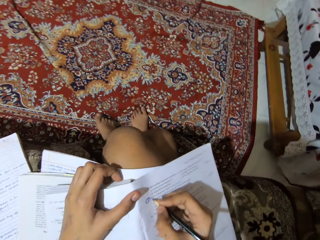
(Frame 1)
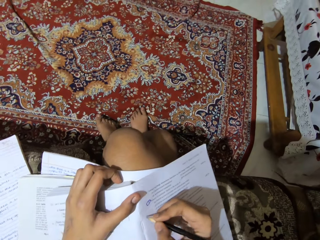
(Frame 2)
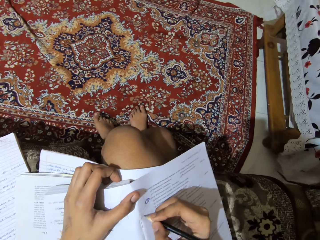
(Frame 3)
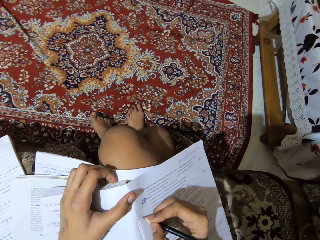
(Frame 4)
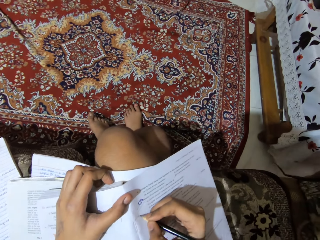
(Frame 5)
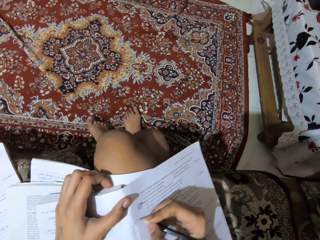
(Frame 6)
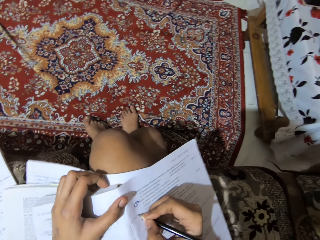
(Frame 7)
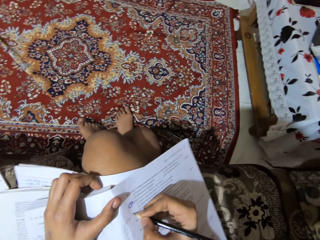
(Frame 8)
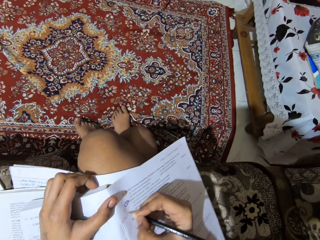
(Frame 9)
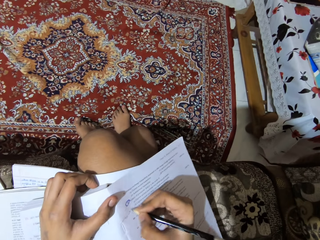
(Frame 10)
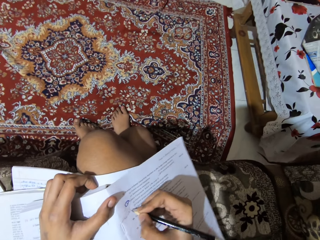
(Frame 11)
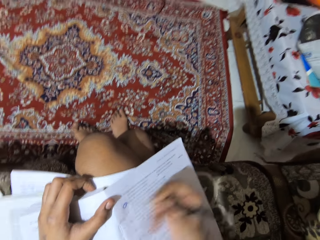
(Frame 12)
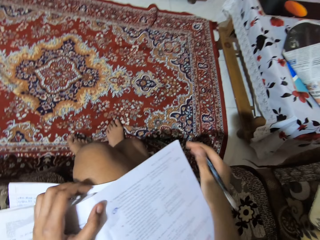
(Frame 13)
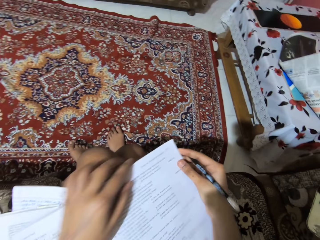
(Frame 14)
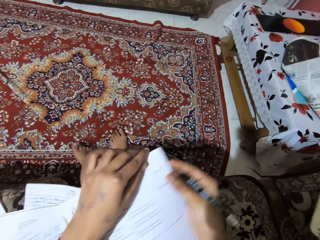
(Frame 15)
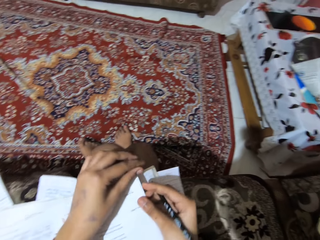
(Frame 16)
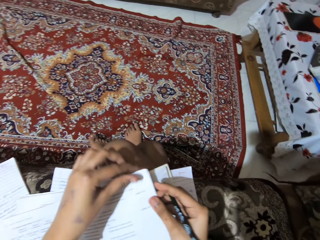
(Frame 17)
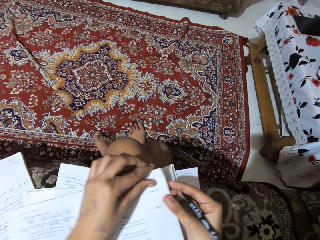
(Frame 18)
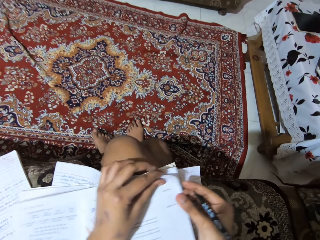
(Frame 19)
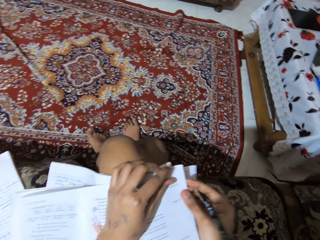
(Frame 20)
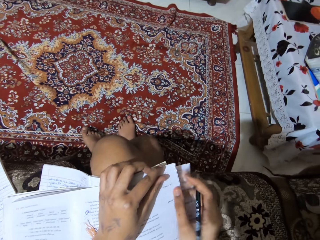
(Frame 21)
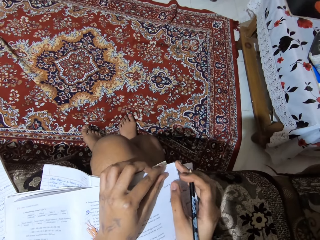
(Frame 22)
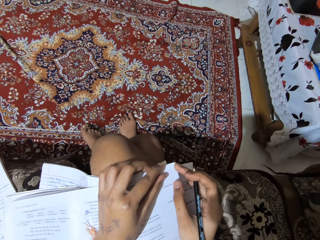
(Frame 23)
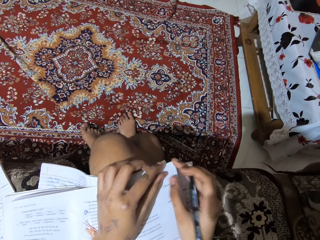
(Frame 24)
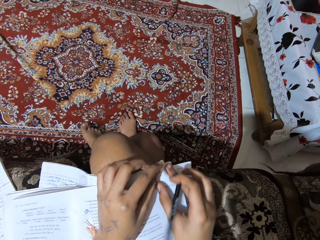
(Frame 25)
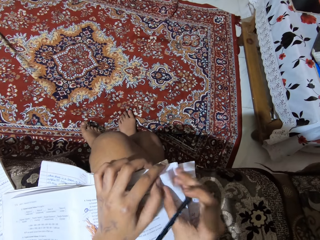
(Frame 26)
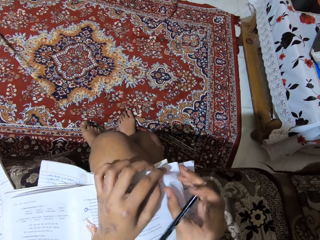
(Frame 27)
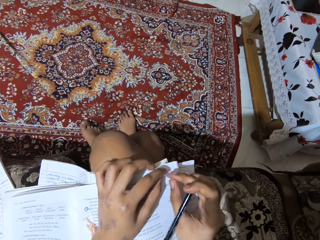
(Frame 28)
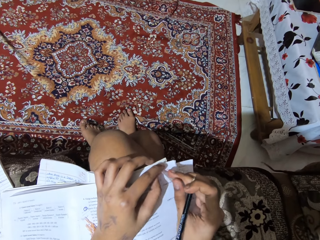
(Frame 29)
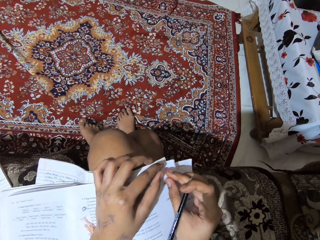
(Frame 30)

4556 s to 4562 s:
The camera wearer writes on the textbook. They fold the tip of a leaf of the textbook.

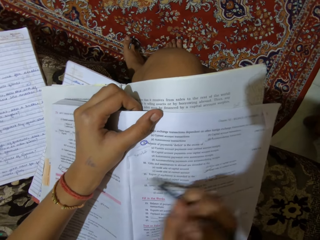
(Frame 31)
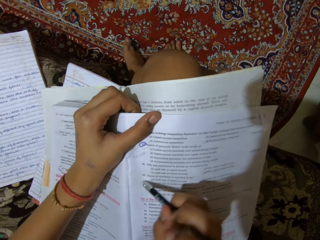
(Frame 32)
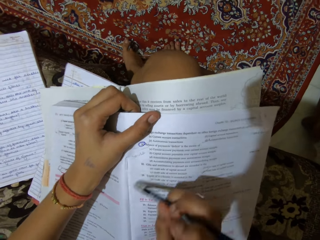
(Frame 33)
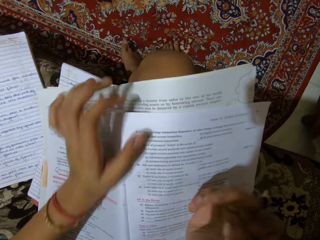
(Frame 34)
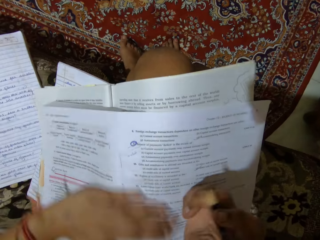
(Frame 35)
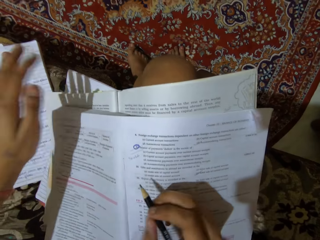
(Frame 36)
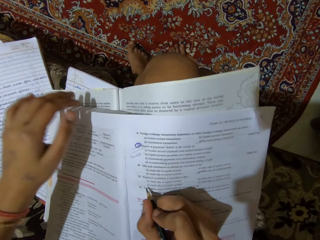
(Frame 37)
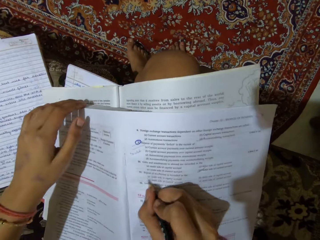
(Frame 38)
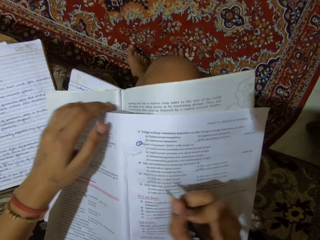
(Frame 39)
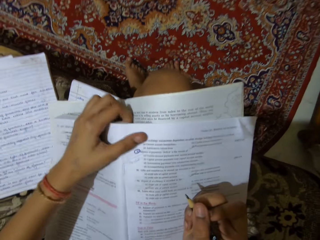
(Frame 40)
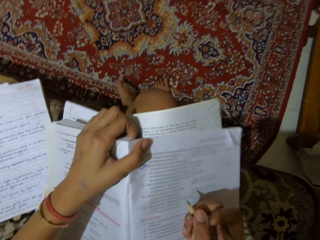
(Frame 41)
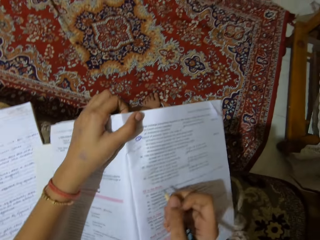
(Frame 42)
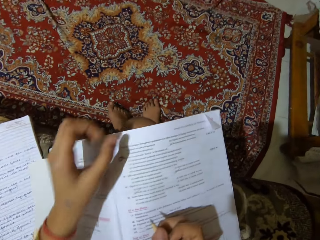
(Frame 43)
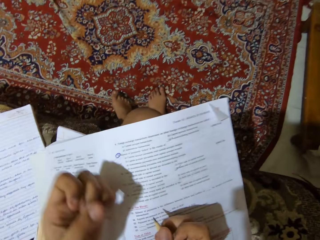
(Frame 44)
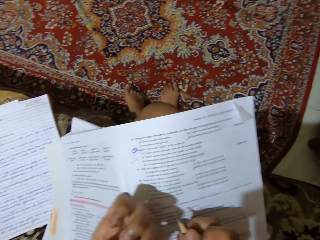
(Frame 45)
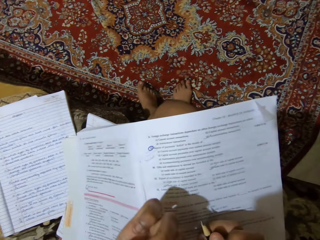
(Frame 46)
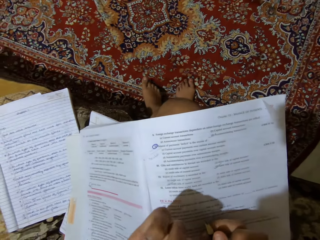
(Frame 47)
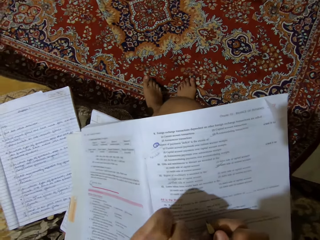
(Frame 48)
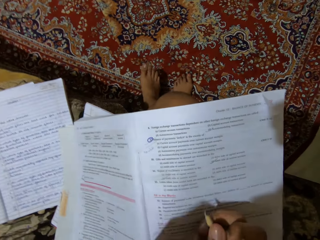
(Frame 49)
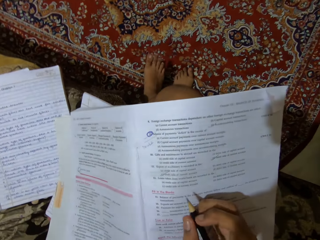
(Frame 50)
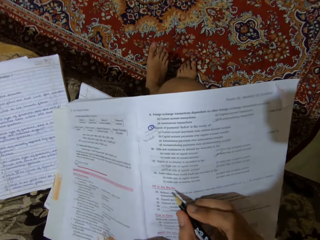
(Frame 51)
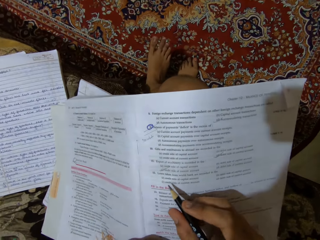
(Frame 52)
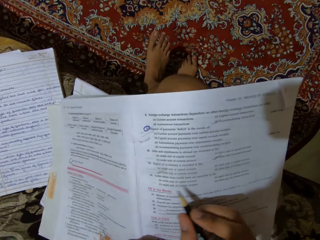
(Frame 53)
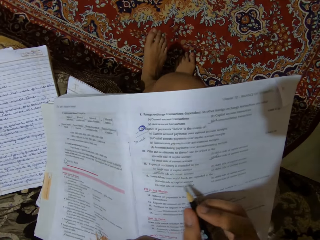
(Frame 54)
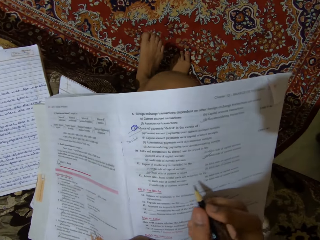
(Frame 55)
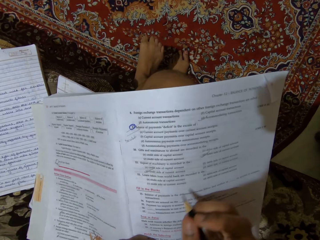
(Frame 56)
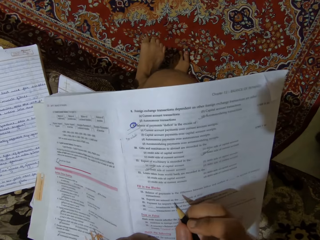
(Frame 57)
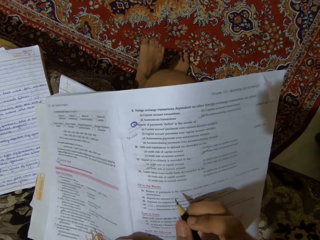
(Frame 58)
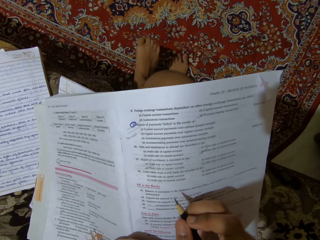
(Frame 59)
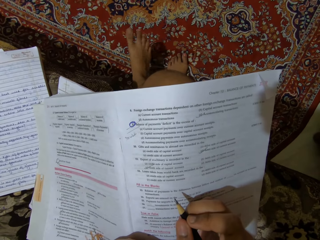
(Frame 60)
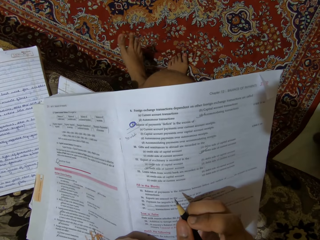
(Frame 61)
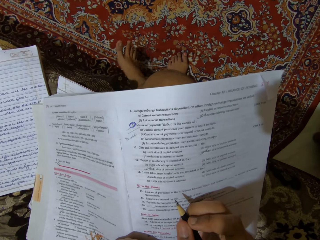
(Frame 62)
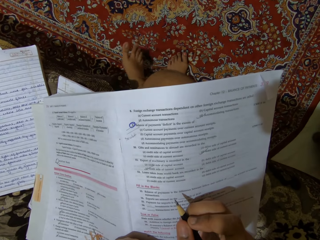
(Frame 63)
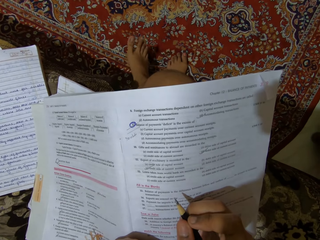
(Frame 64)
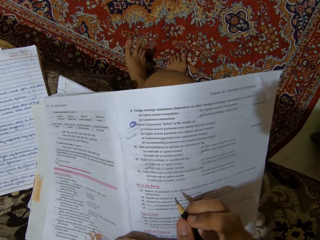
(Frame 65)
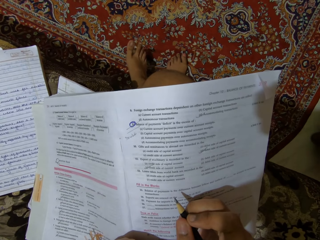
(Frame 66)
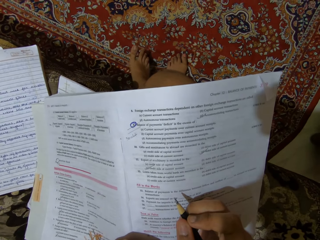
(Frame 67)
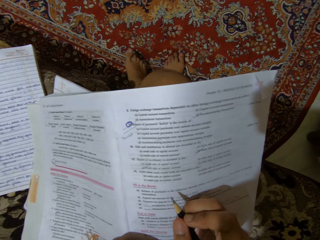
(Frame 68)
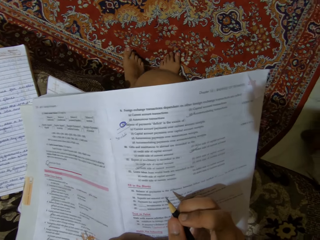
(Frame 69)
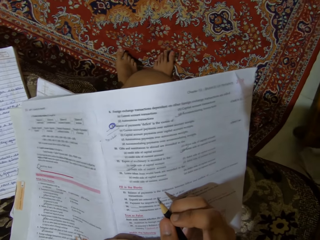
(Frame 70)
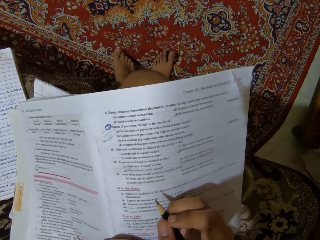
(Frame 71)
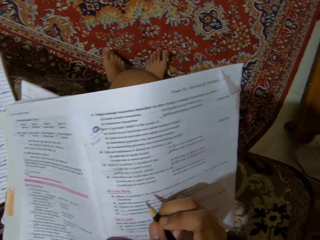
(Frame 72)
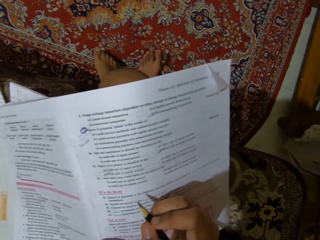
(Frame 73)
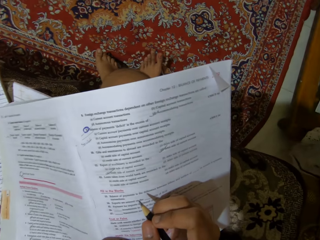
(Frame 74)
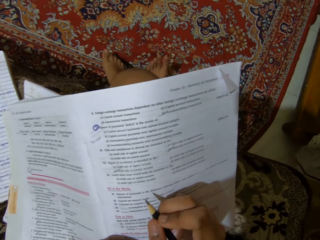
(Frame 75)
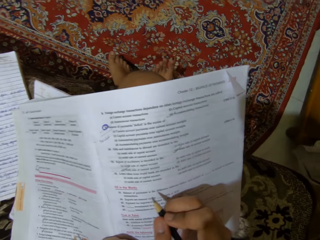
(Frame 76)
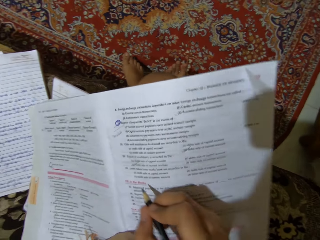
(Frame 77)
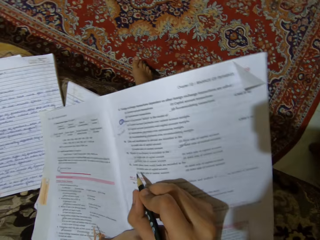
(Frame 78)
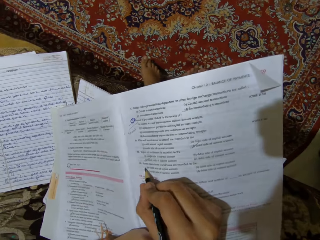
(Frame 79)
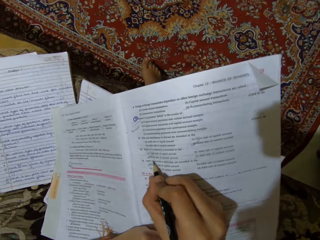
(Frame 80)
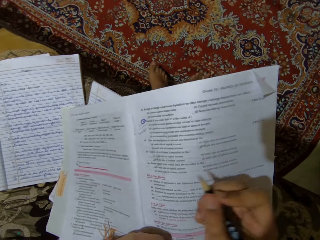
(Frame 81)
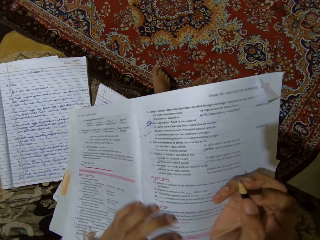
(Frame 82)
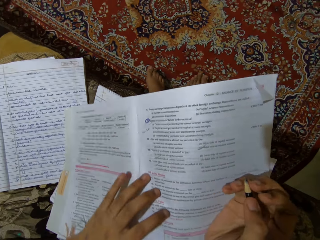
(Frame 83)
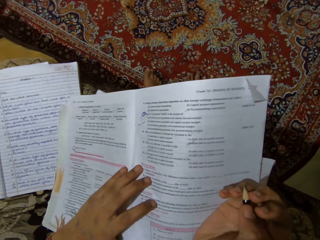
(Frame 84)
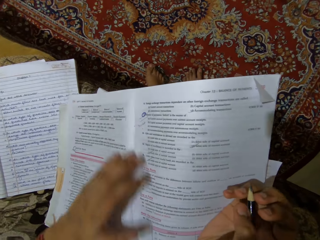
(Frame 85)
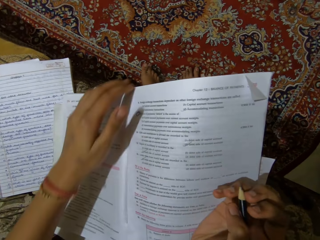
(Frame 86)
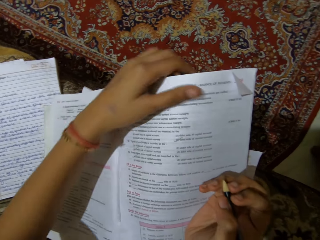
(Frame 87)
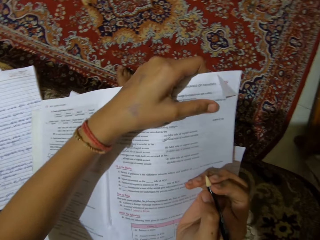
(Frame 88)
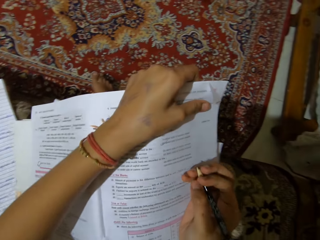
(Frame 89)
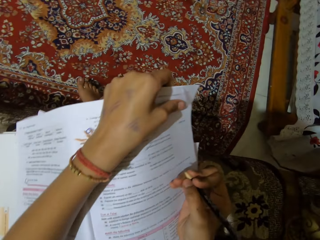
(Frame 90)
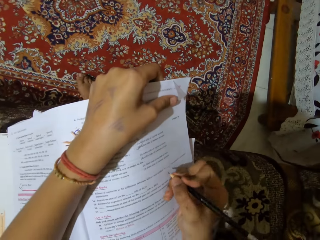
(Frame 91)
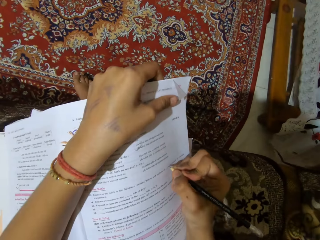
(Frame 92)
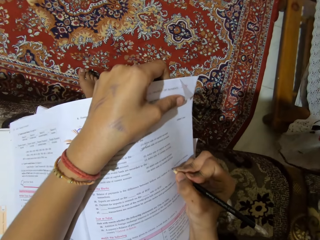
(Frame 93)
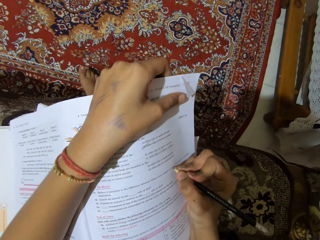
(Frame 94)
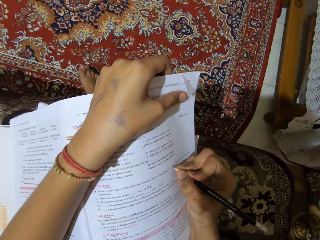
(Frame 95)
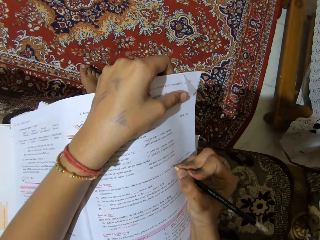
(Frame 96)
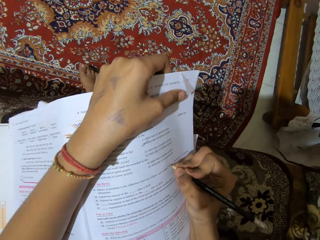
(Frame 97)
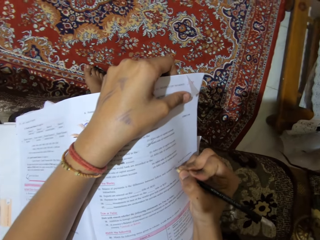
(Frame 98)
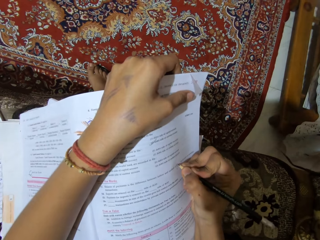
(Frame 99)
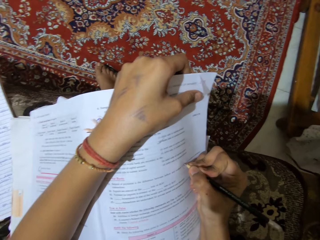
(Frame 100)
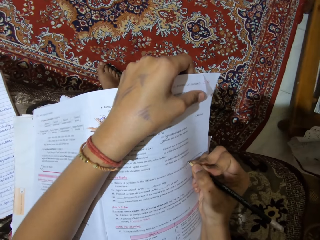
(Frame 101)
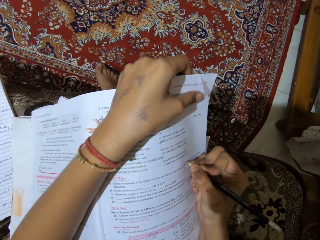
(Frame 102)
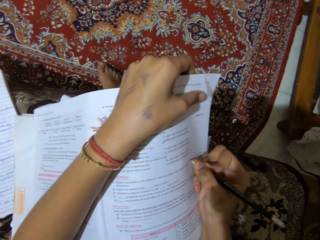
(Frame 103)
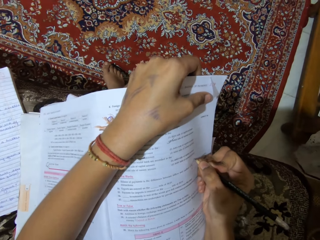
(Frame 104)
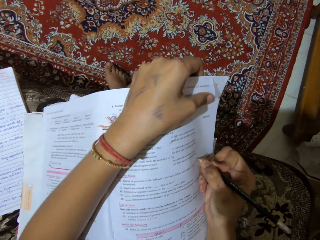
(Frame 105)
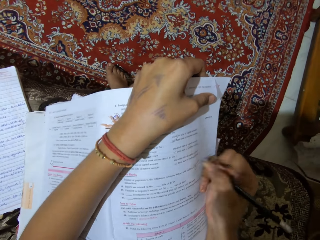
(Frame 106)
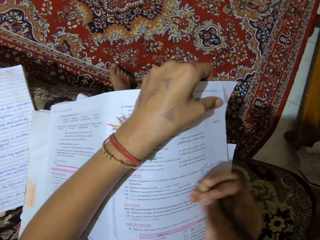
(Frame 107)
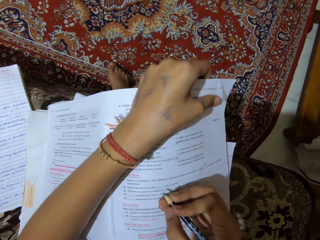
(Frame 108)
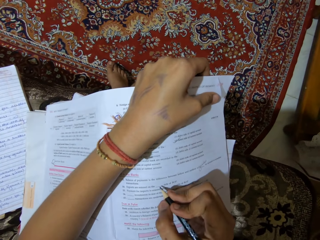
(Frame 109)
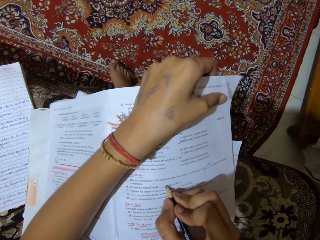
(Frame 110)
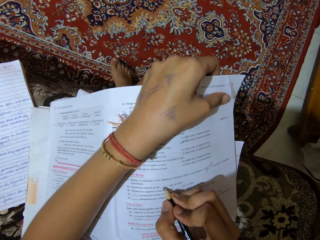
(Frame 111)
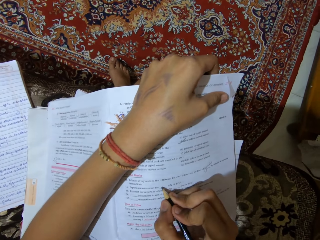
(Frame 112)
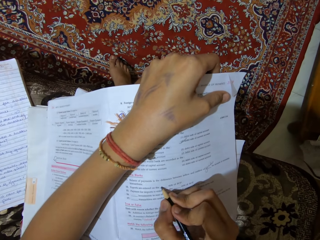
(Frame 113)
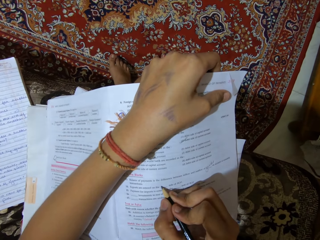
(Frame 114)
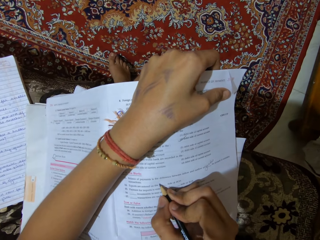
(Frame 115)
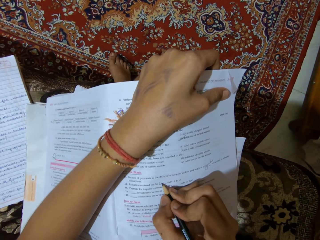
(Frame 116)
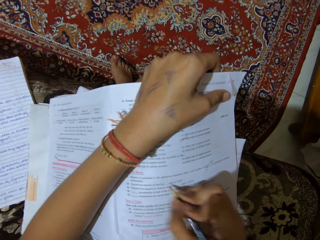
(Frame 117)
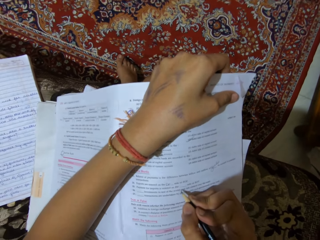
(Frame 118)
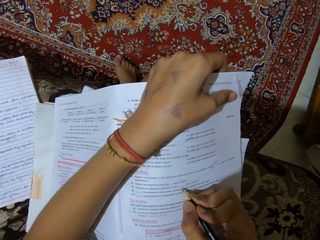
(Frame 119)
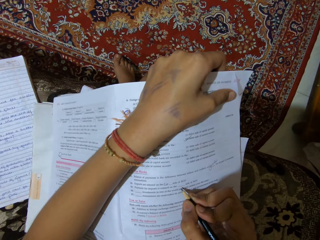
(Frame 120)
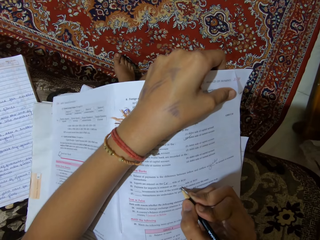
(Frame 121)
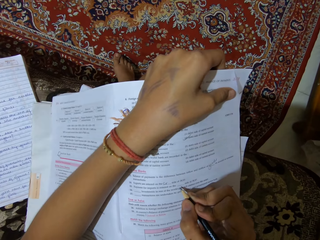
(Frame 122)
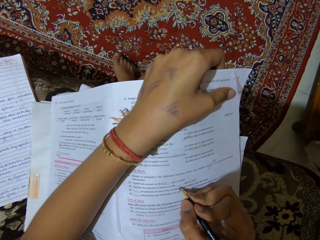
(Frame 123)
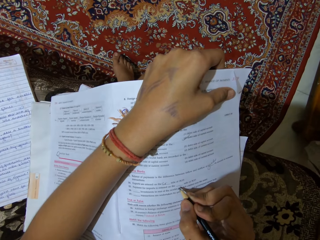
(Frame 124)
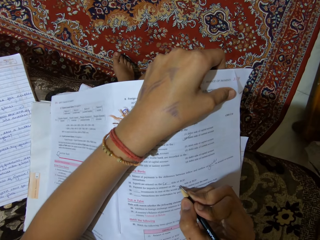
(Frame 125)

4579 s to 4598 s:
The camera wearer erases writings on the textbook. They write on the textbook. They read the question. They mark the answer to the question. They fold the book. They write on the book.
